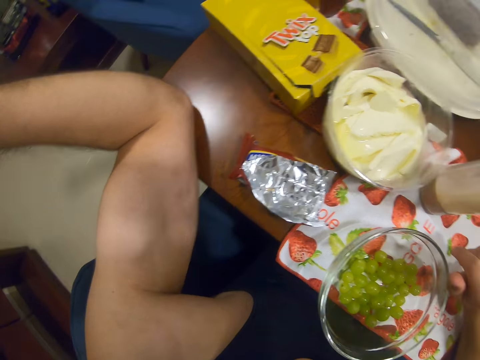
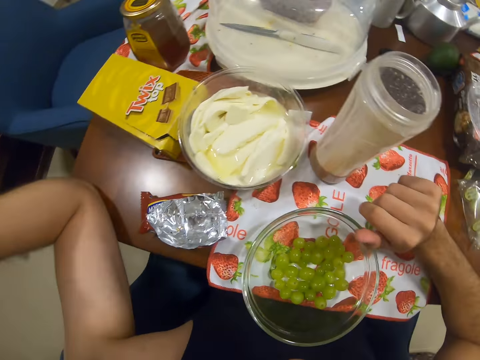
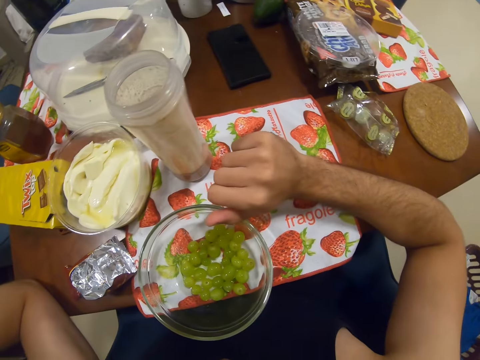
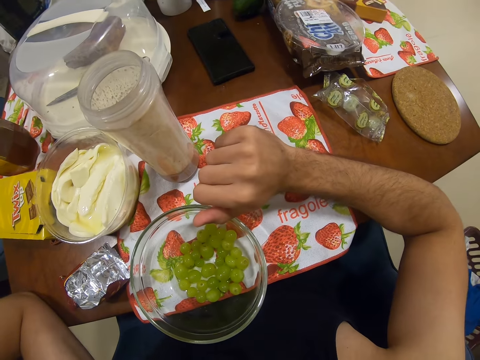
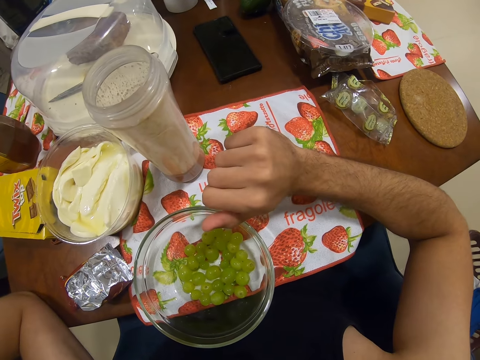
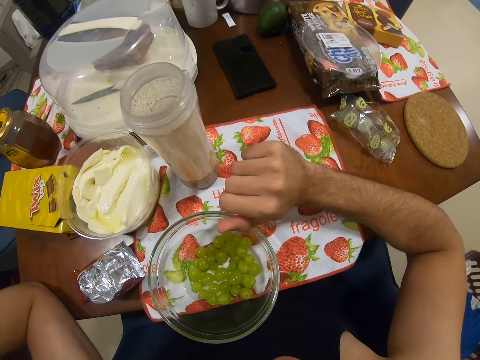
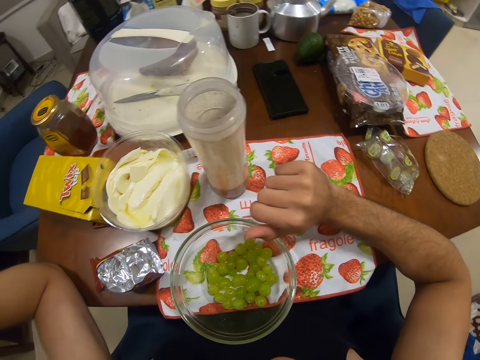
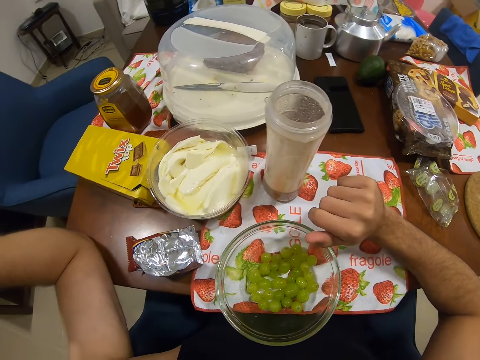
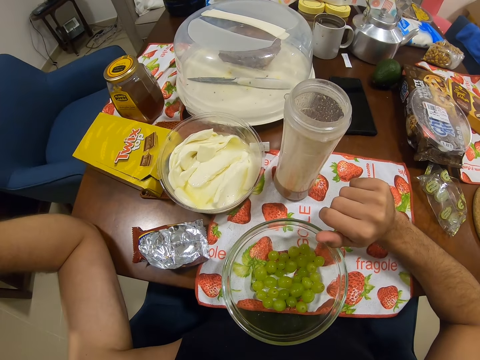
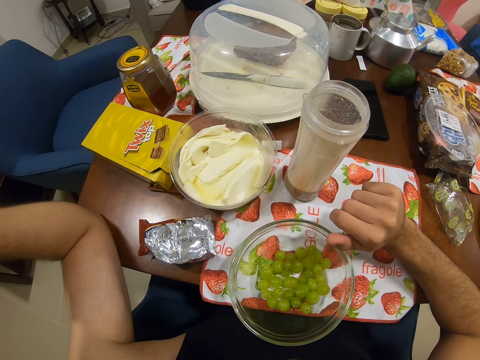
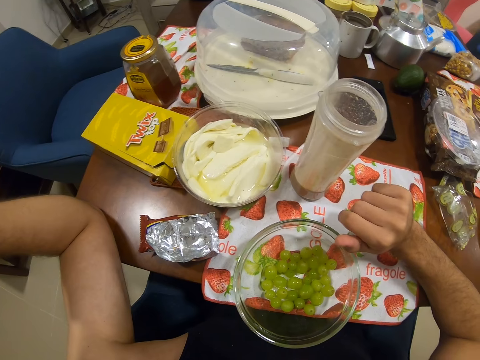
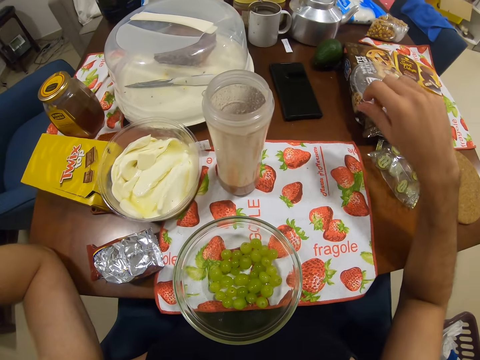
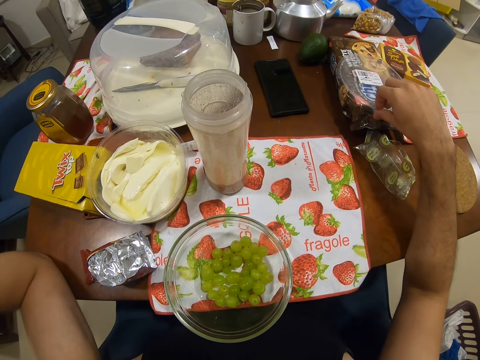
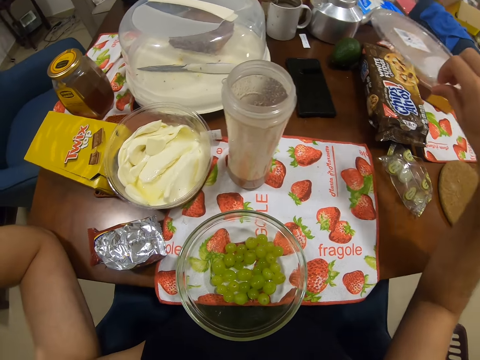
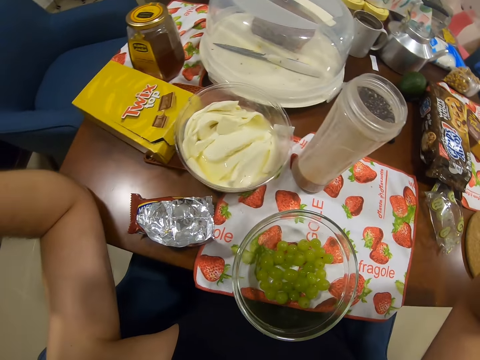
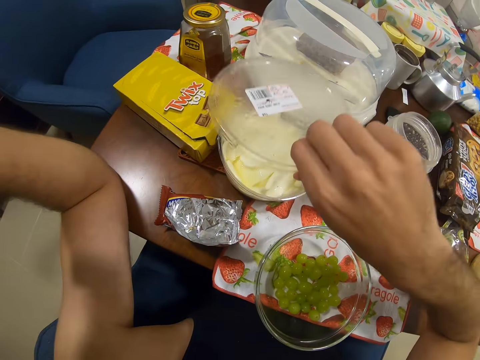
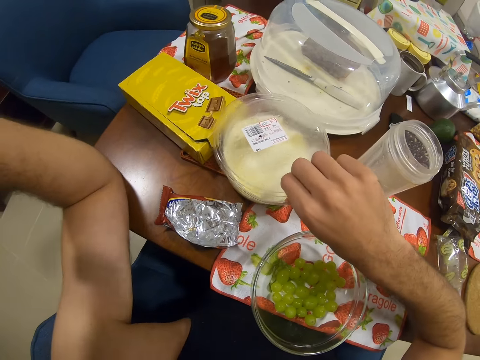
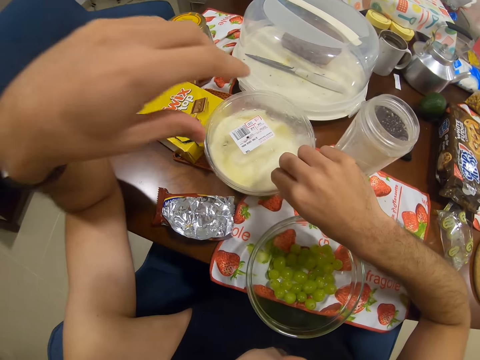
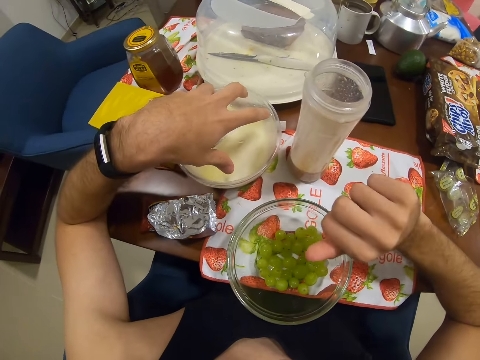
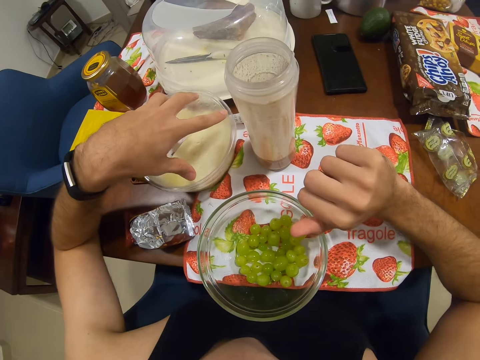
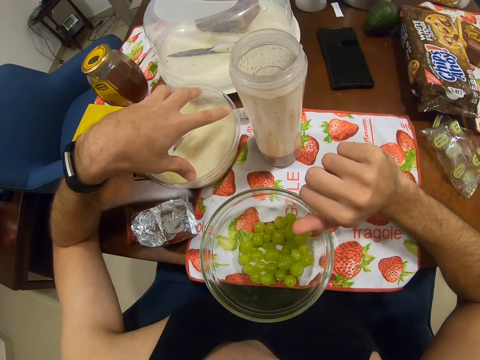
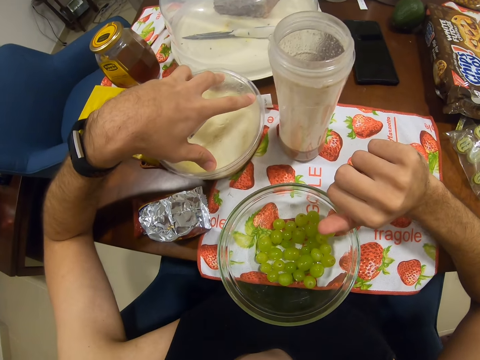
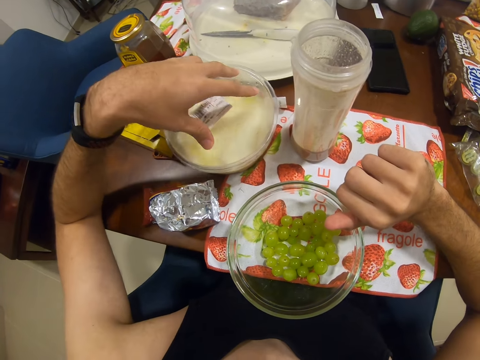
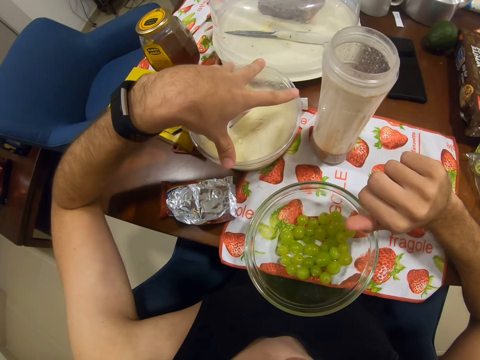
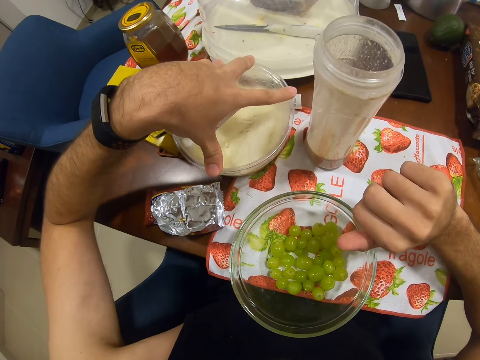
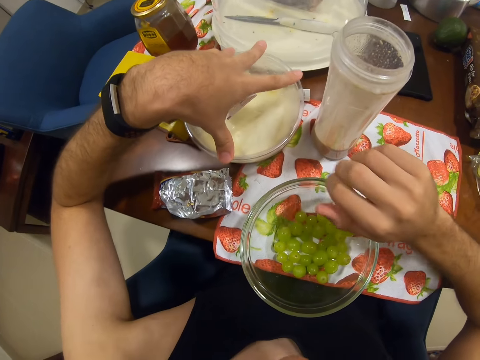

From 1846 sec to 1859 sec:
The camera wearer takes a container lid. They close the container.

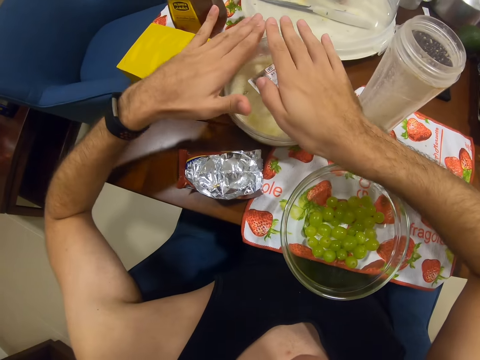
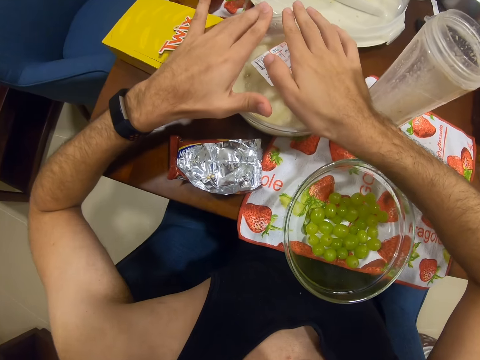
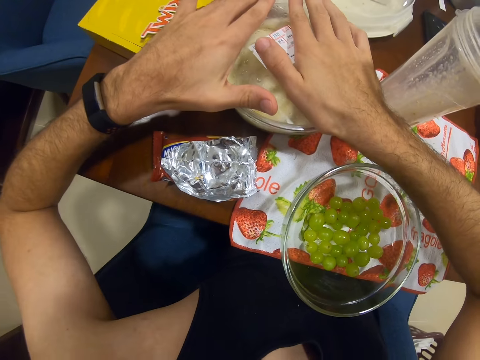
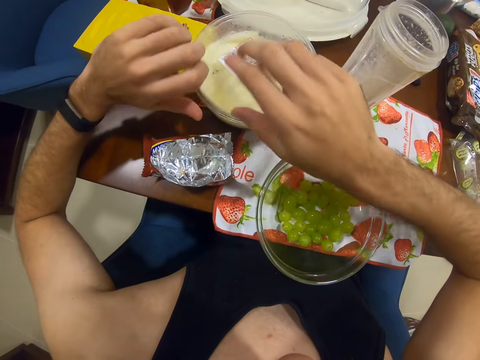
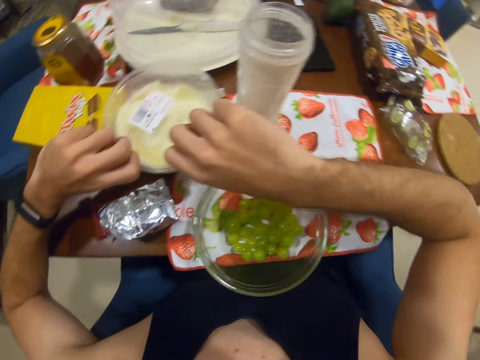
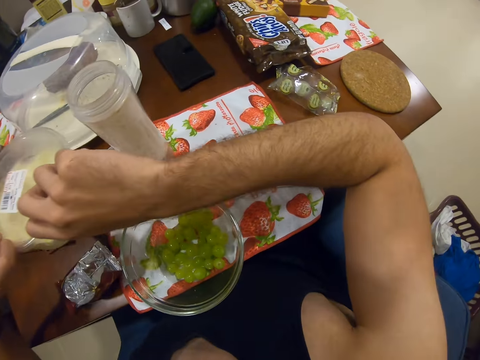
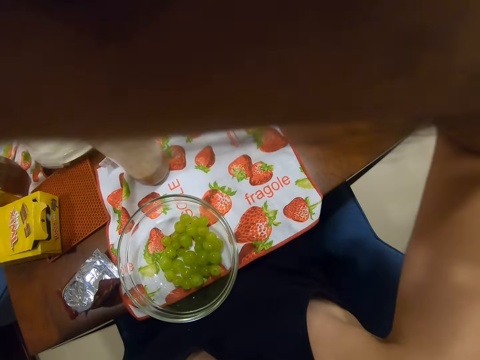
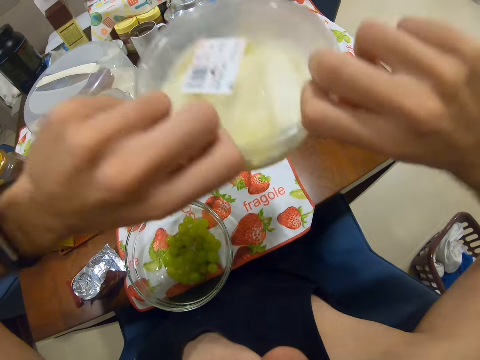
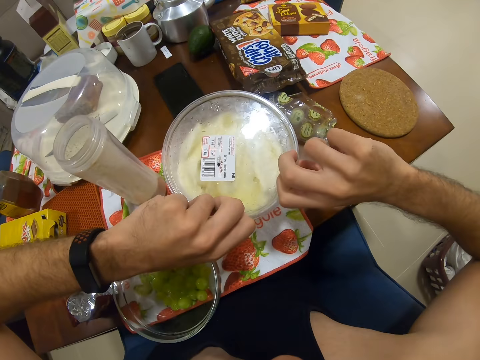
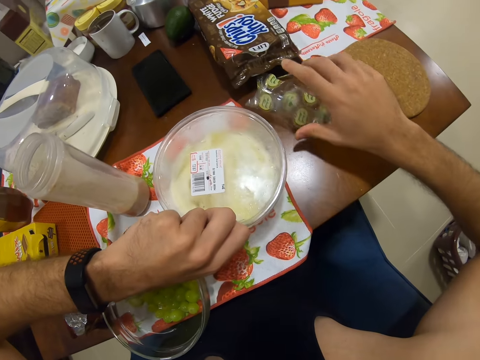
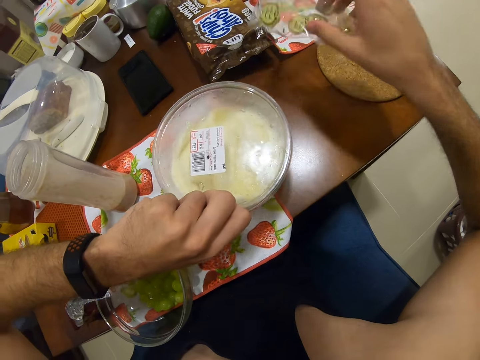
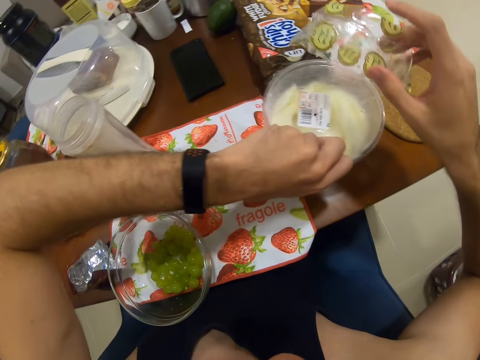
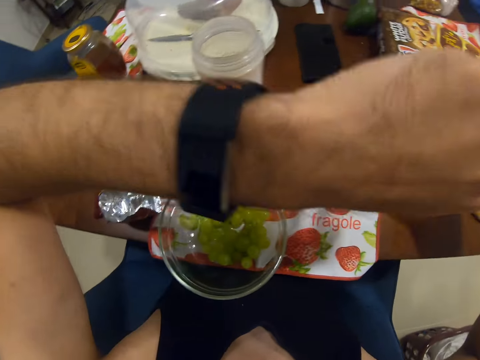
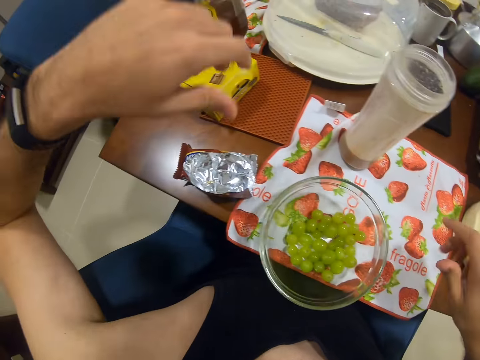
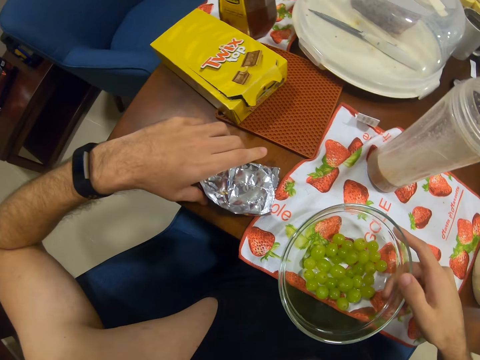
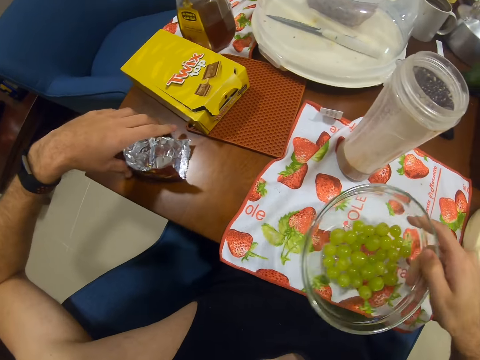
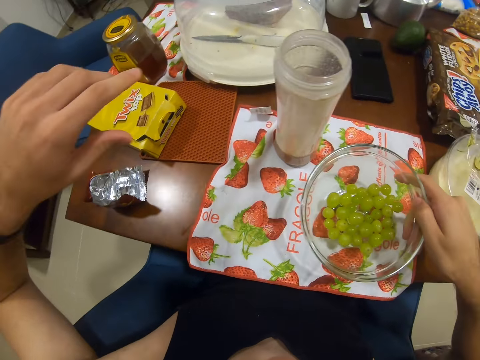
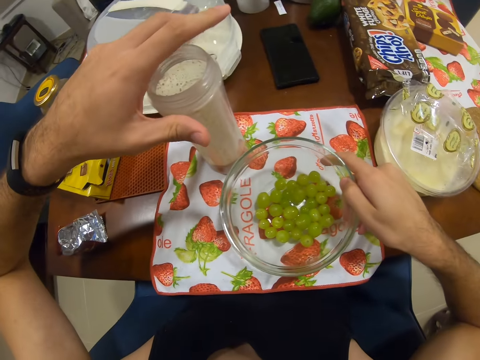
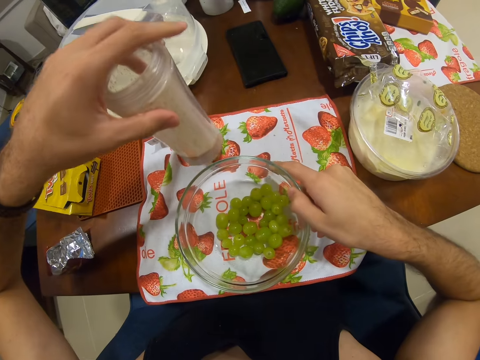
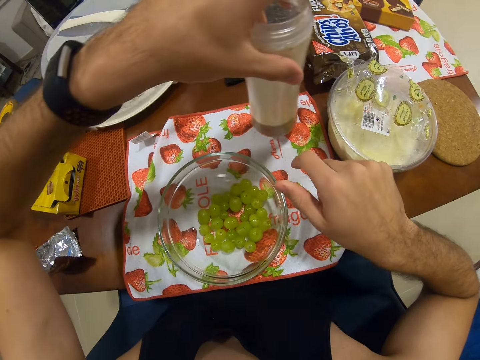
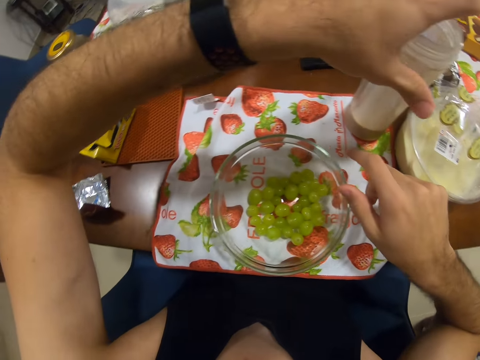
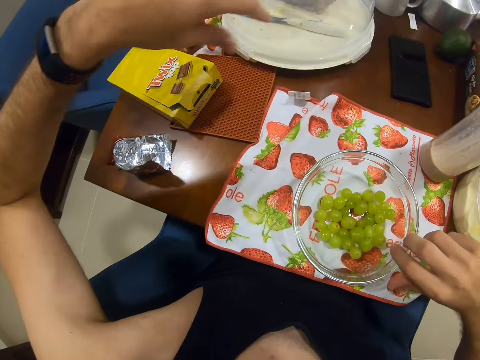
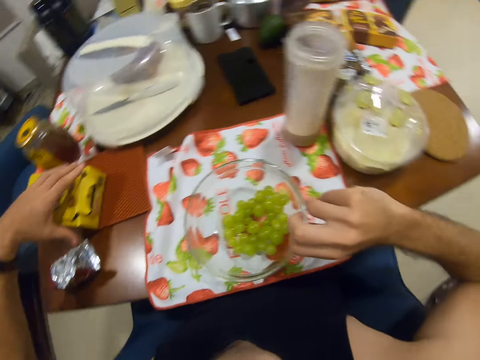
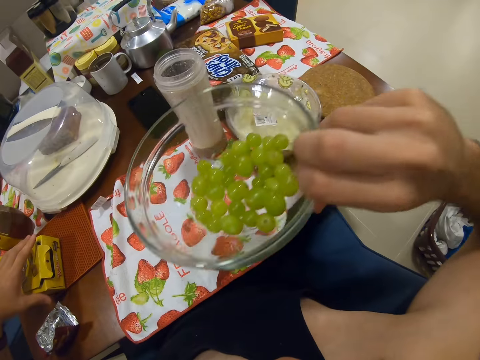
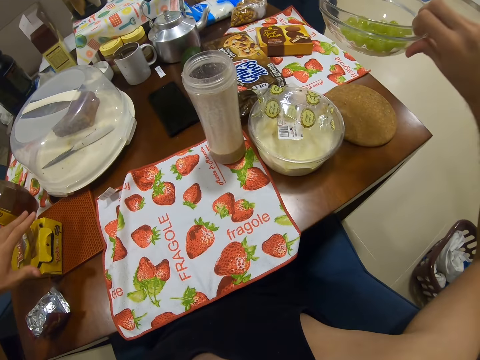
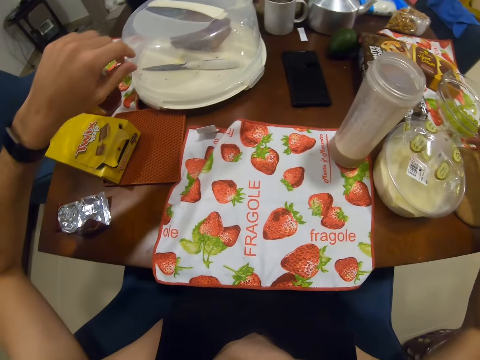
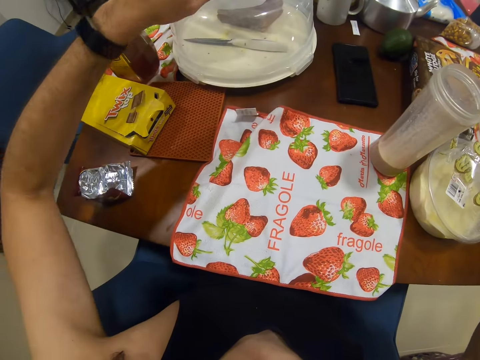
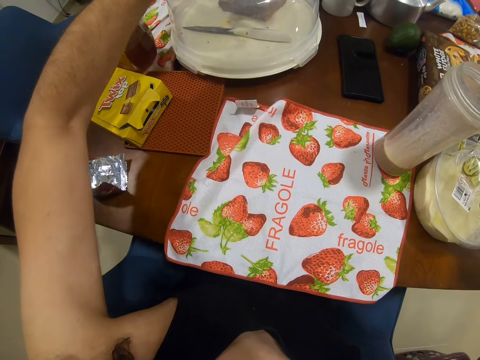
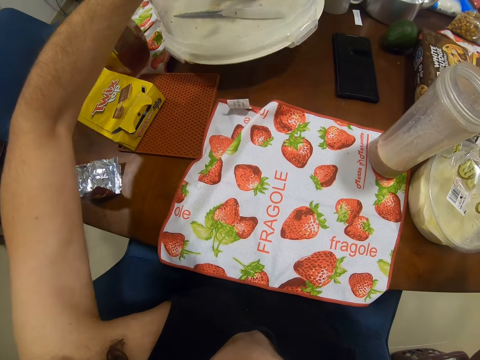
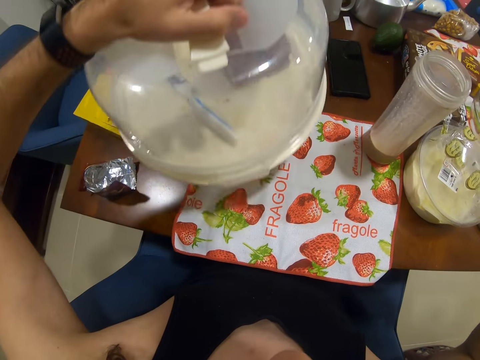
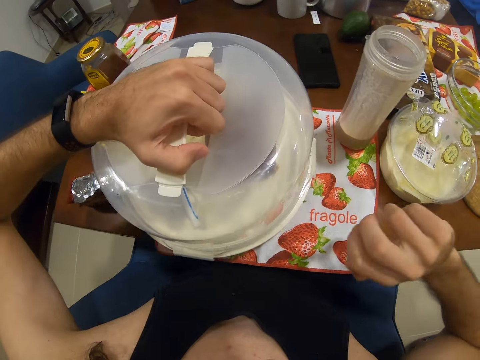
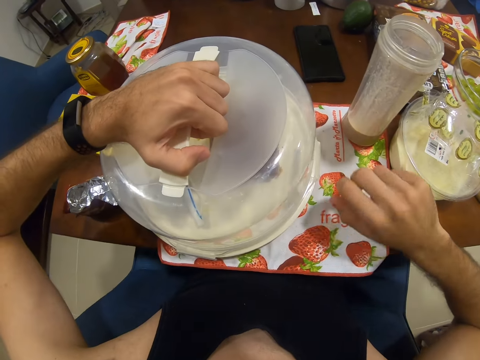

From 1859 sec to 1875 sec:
The camera wearer picks the cheese bowl. They put the container aside on the table. They put the paper on the container. They move the bowl. They pick the smoothie. They put the smoothie jar aside on the table. They pick the grapes bowl. They put the grapes aside on the table. They pick a dish.
